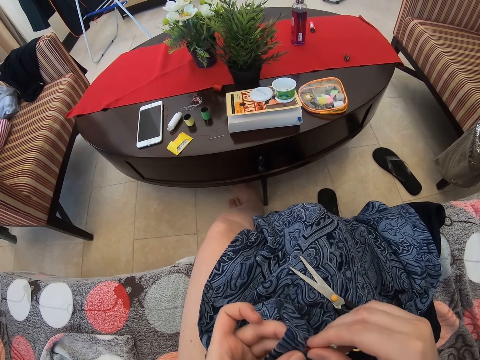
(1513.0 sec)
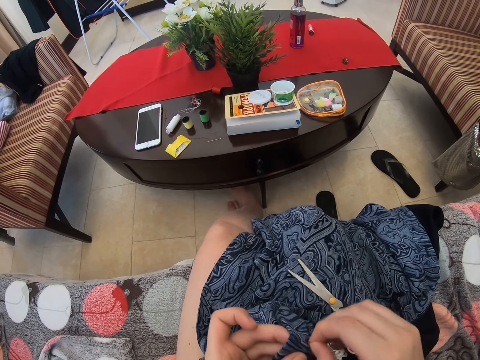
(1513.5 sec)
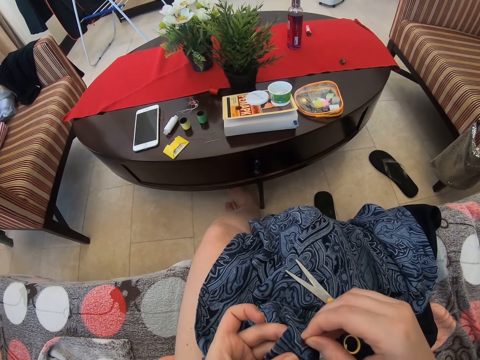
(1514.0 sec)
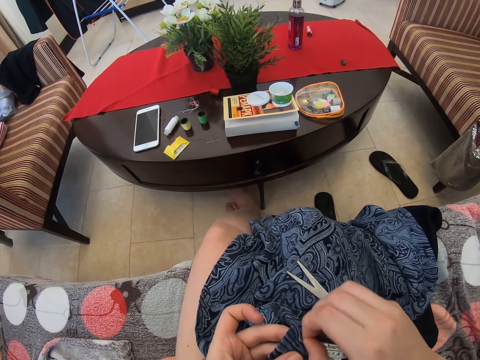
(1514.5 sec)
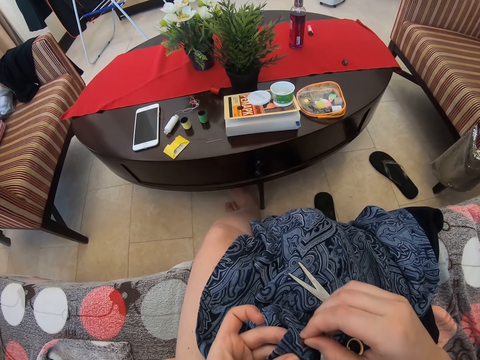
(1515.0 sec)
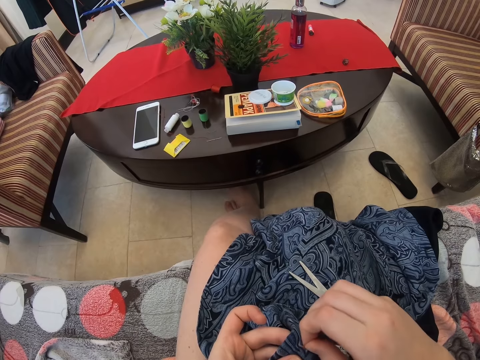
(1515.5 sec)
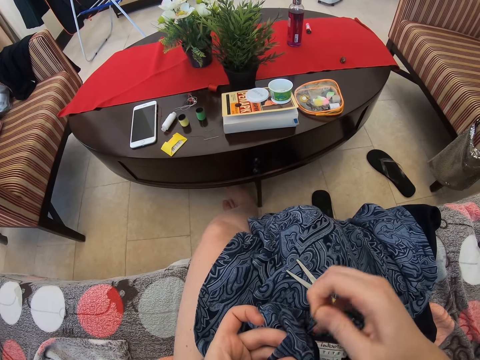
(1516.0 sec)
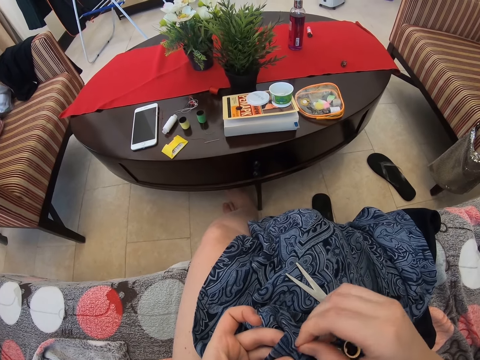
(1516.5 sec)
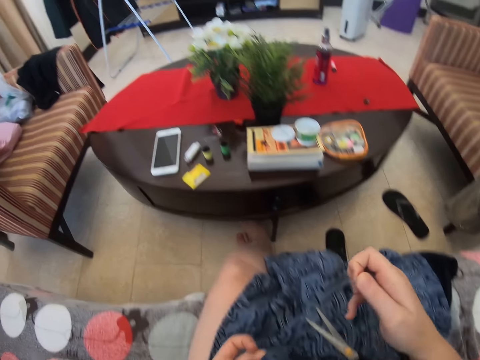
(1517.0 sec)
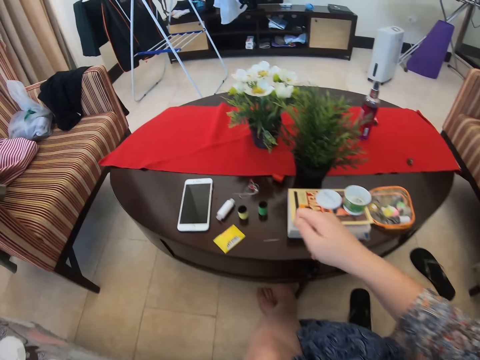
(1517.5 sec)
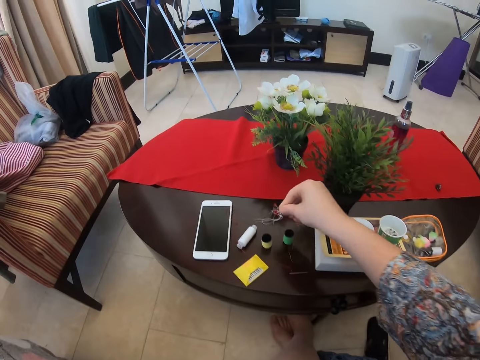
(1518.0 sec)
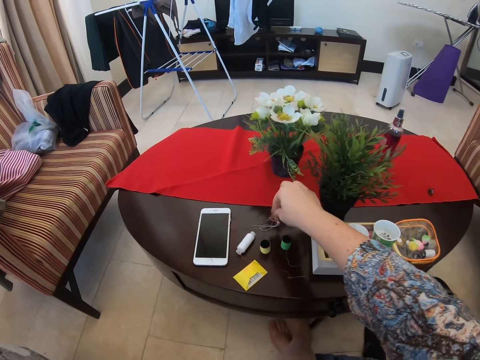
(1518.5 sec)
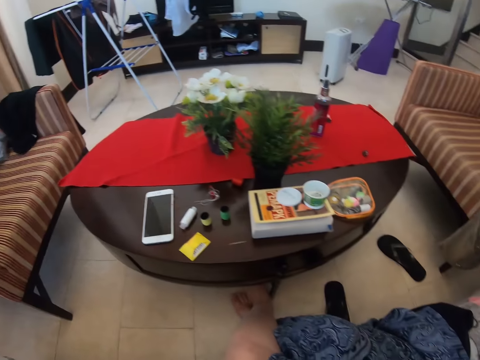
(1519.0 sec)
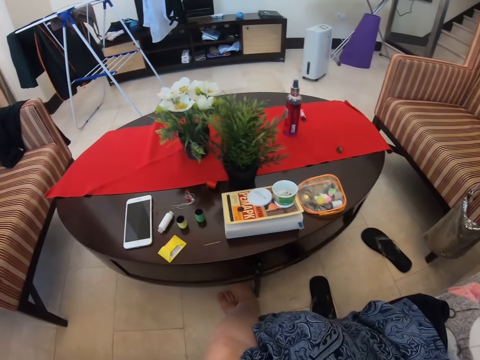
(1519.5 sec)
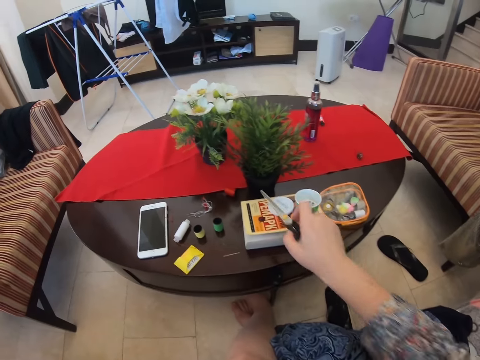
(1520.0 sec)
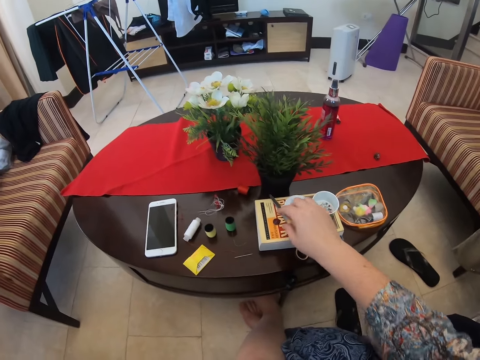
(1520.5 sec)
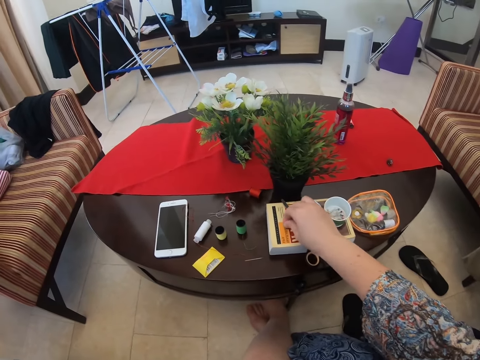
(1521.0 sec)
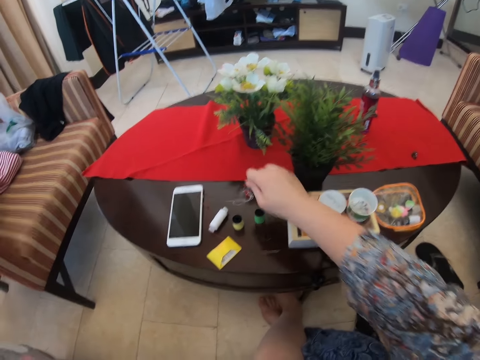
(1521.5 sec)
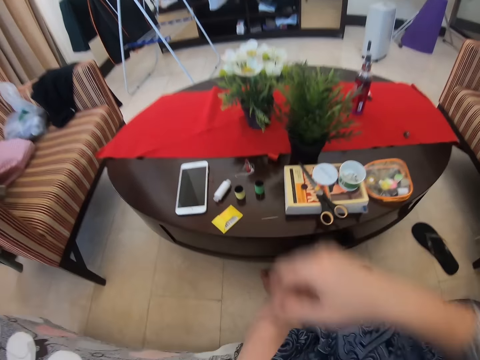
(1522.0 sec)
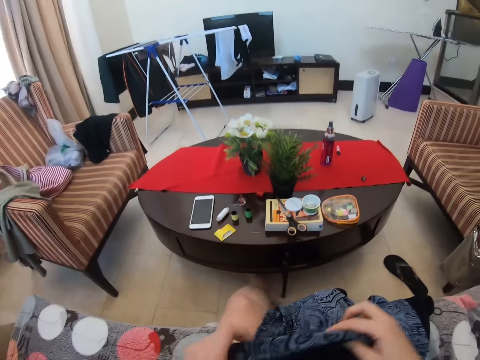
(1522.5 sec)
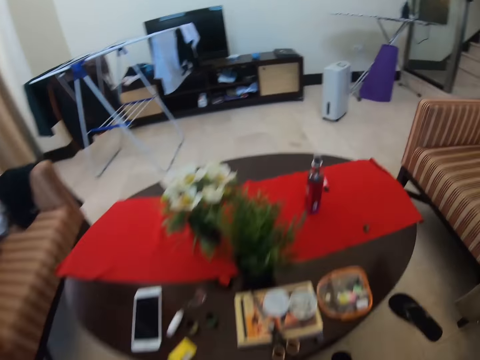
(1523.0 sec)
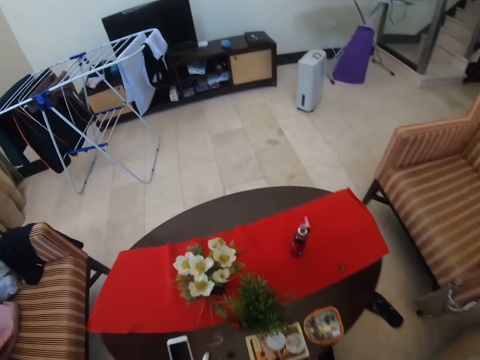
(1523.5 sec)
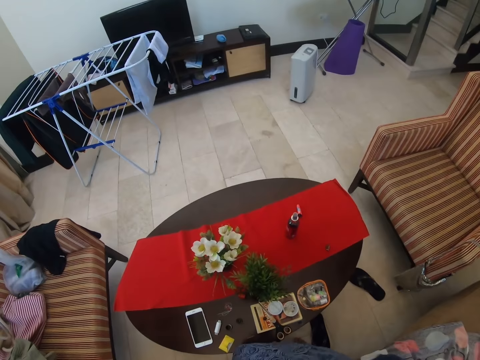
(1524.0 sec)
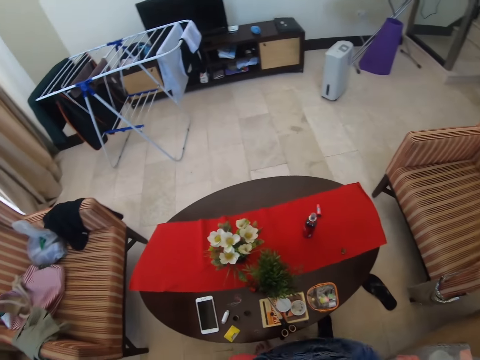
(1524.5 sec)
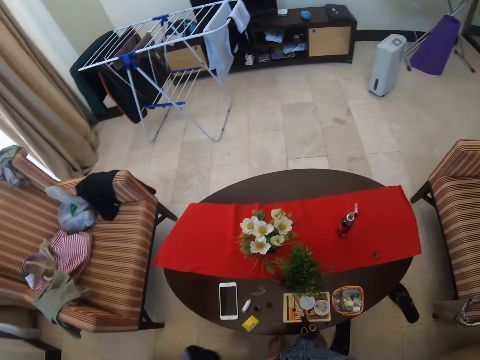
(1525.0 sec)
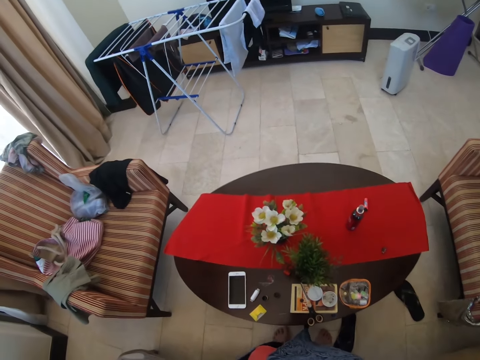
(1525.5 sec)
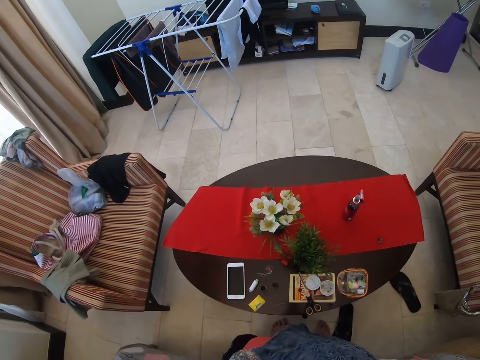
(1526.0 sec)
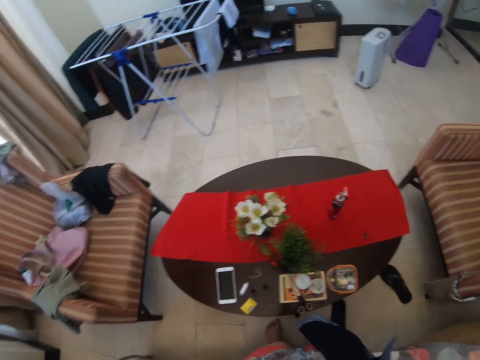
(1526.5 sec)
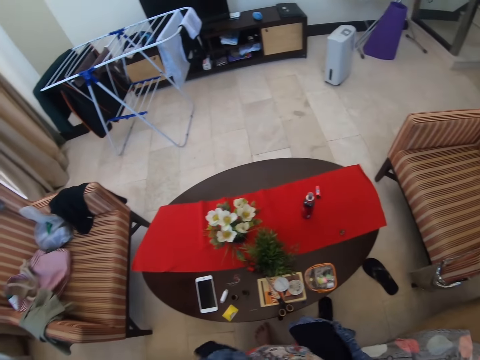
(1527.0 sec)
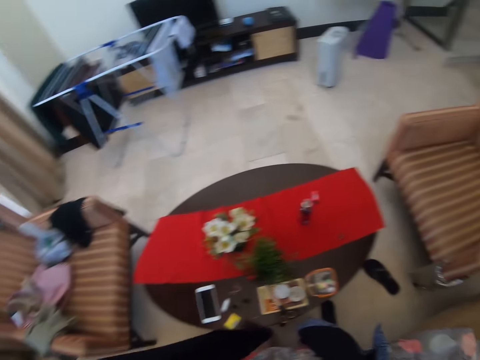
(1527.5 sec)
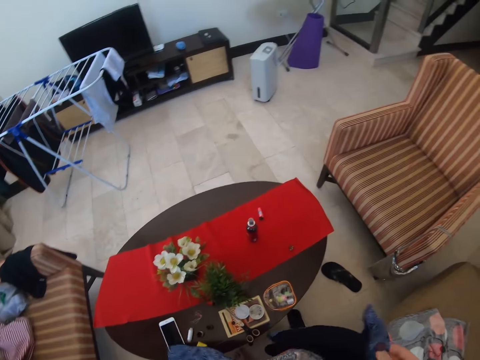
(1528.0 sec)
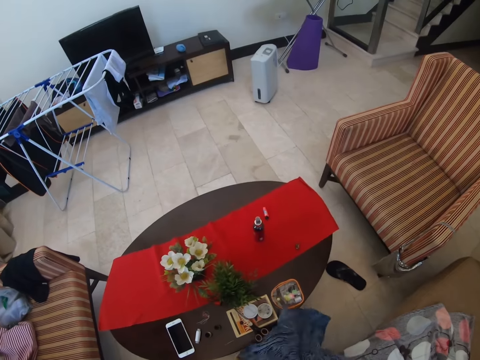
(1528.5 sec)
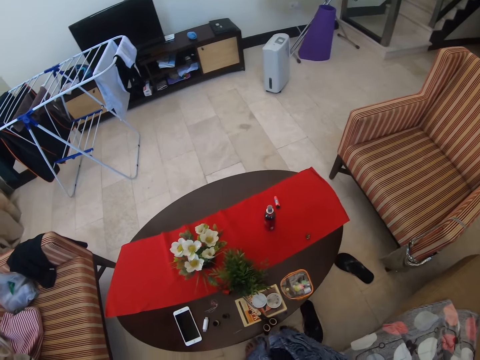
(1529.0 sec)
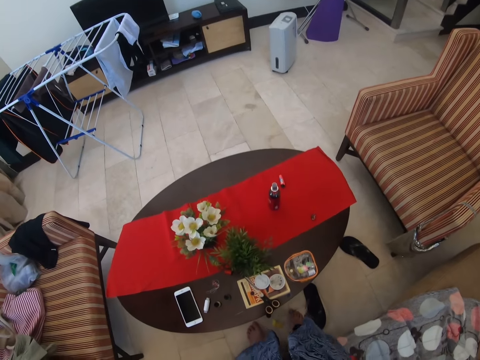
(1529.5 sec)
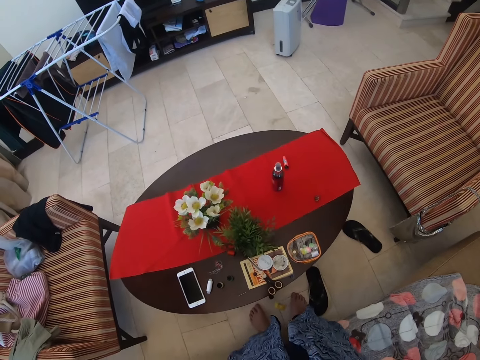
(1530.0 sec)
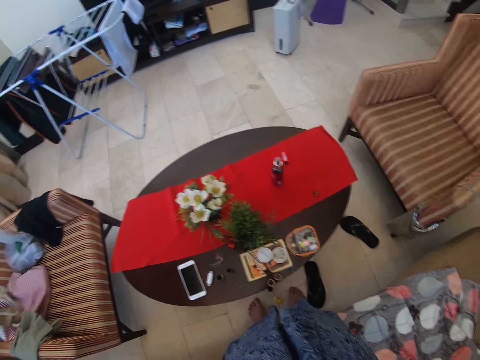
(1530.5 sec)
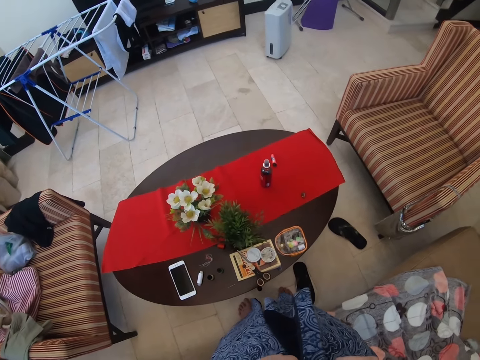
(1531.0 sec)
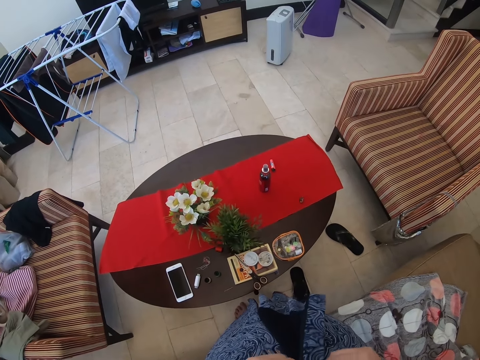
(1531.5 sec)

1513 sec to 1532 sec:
The camera wearer puts the thread or string on the table. They put the scissors on the table. They drop down the scissors. They stand up. They check the cloth. They wear the cloth.

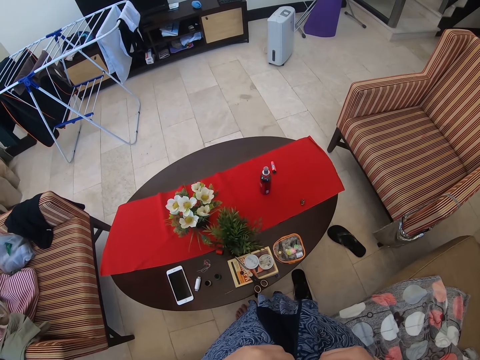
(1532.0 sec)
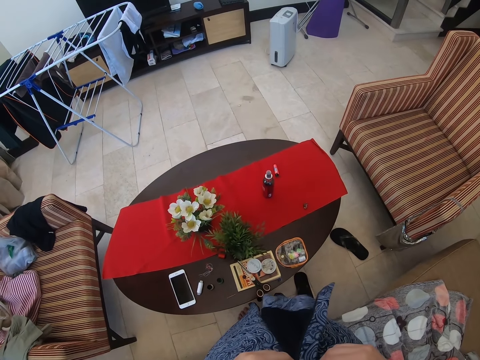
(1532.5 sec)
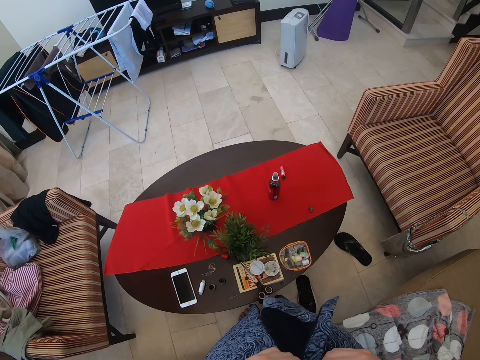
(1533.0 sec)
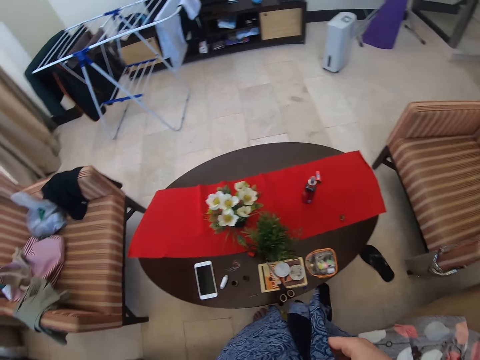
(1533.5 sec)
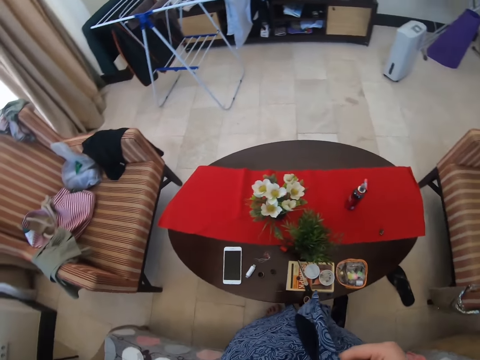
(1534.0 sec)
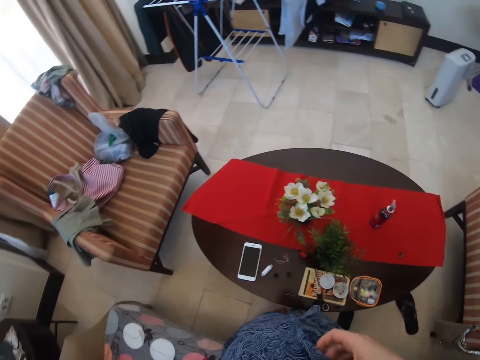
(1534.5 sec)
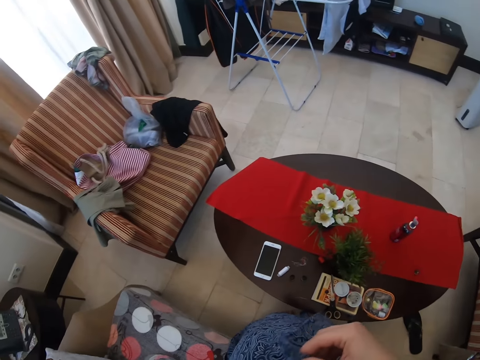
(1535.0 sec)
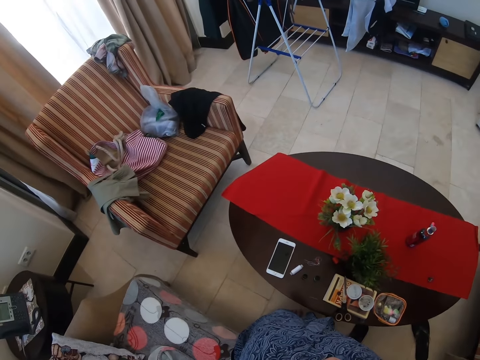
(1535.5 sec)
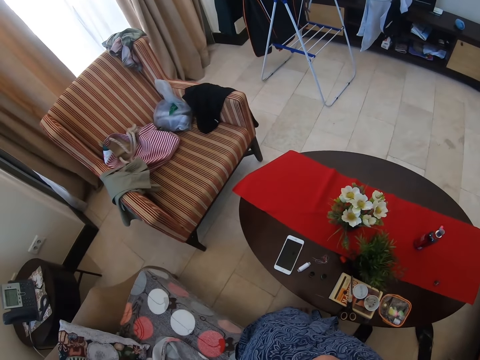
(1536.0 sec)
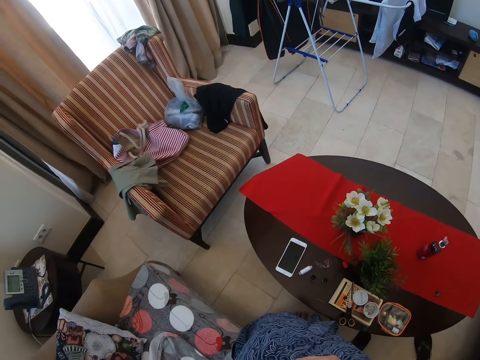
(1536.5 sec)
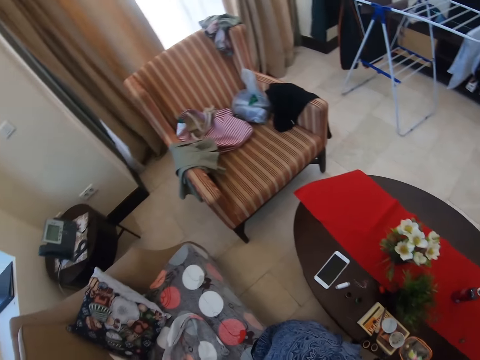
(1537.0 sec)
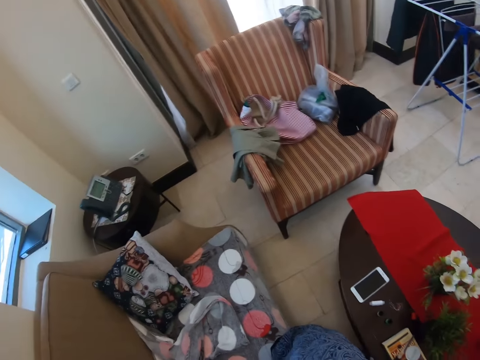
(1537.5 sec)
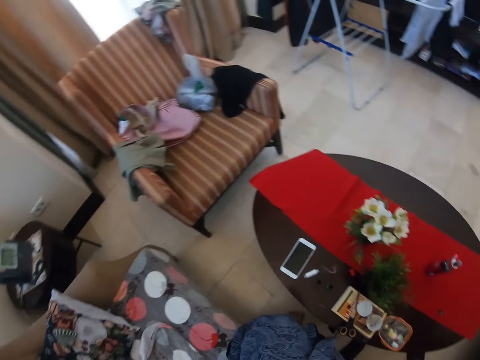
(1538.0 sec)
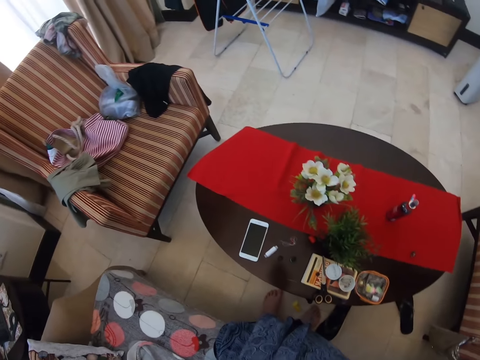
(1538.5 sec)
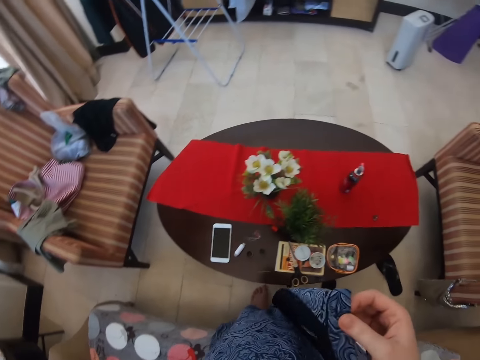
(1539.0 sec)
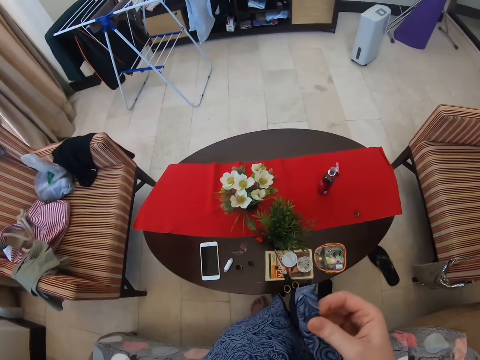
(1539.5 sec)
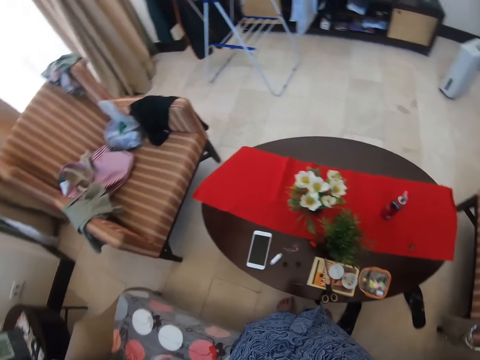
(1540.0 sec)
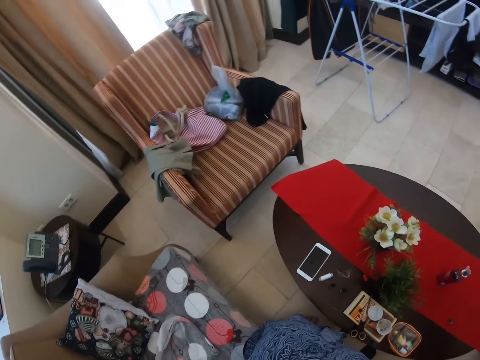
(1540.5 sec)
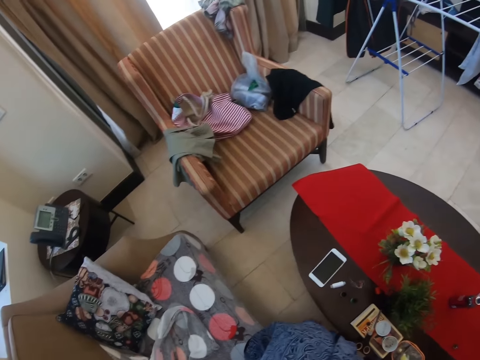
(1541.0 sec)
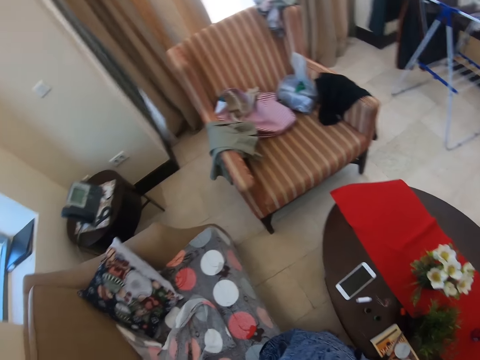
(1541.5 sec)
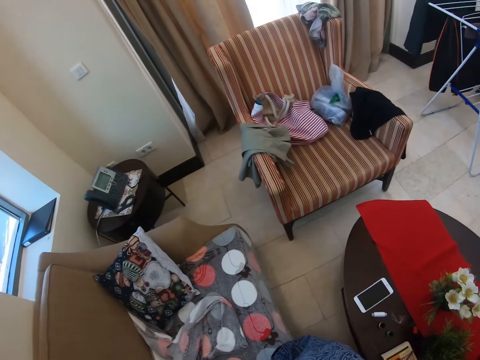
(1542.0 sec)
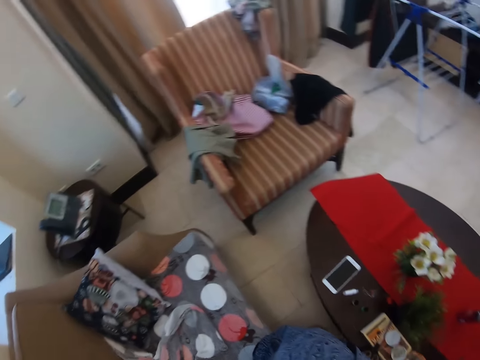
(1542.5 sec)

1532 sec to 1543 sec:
The camera wearer looks around. They look at the cloth.
